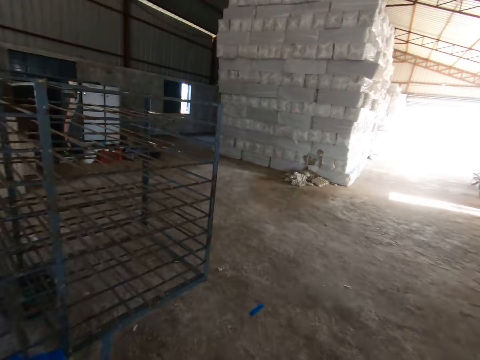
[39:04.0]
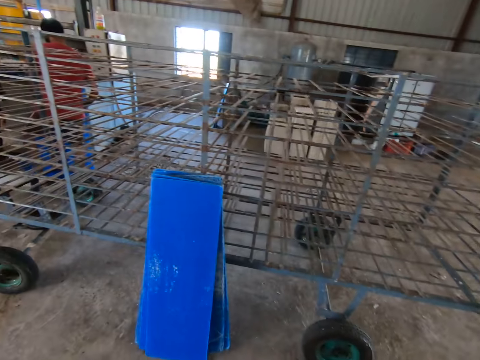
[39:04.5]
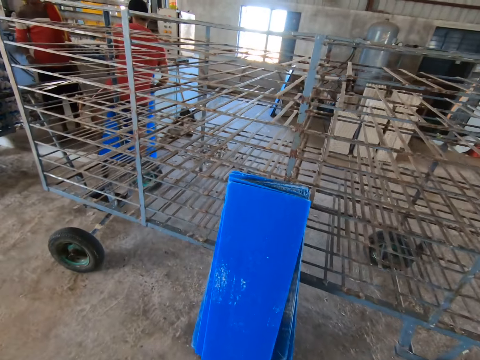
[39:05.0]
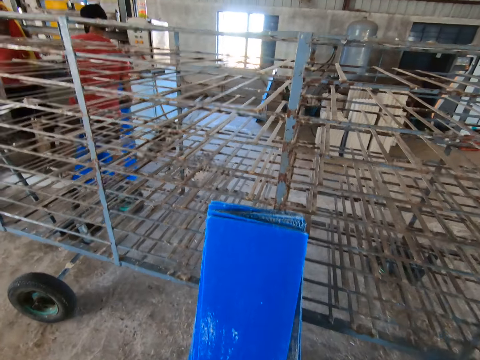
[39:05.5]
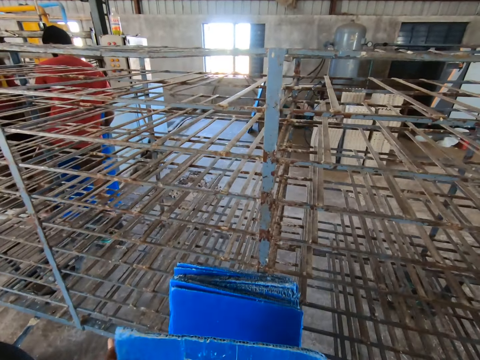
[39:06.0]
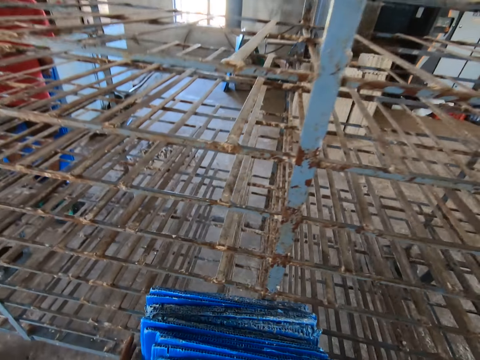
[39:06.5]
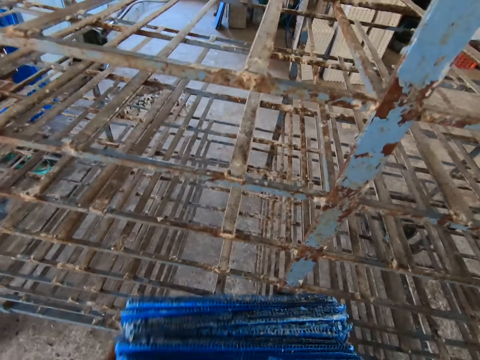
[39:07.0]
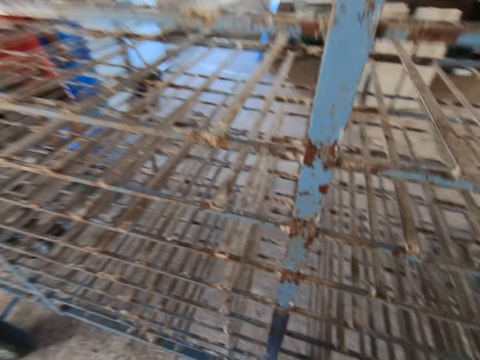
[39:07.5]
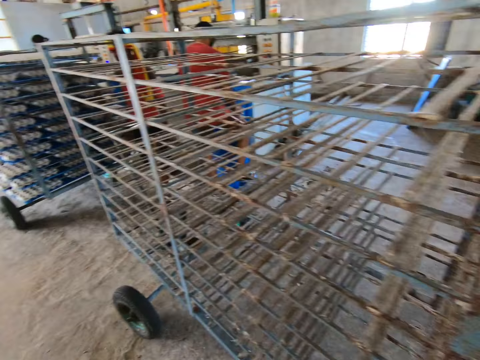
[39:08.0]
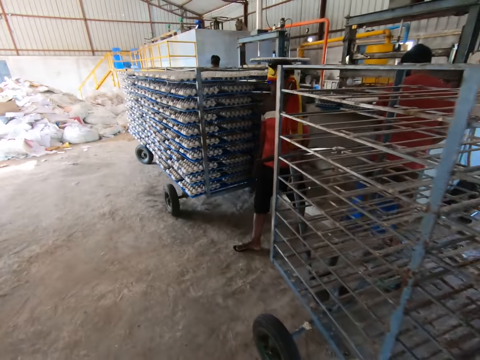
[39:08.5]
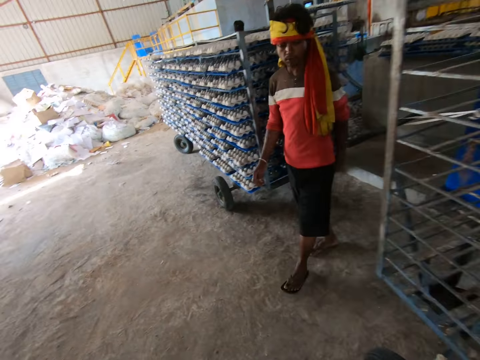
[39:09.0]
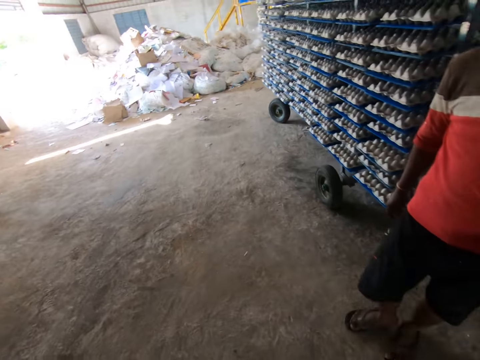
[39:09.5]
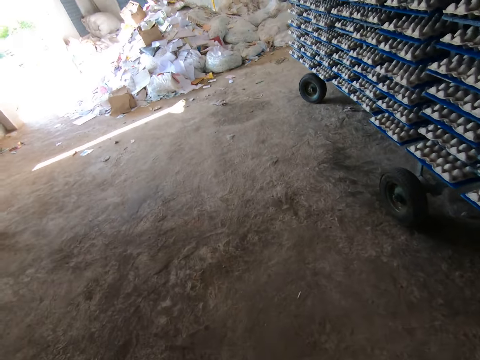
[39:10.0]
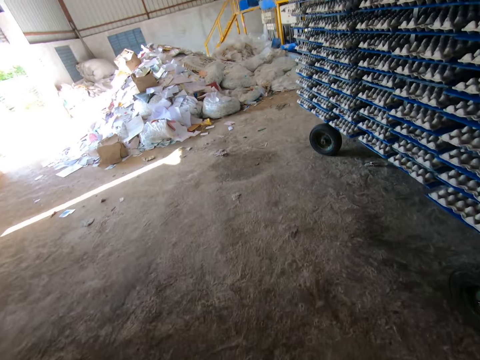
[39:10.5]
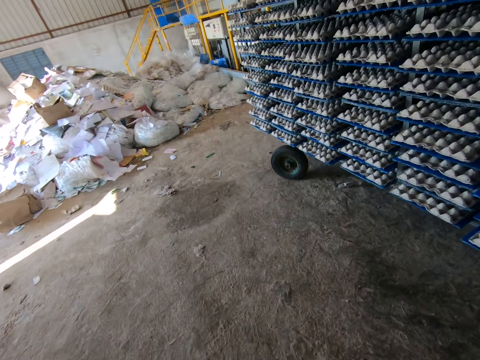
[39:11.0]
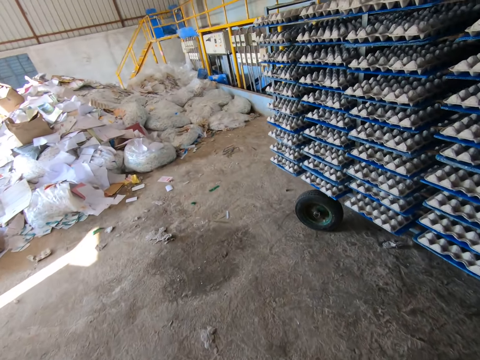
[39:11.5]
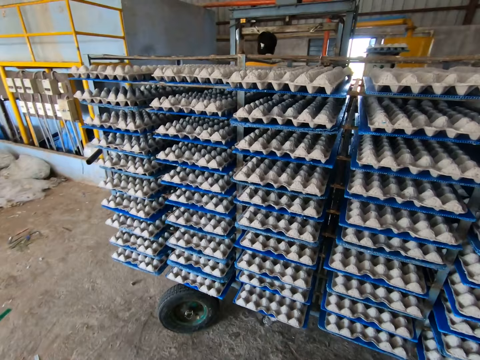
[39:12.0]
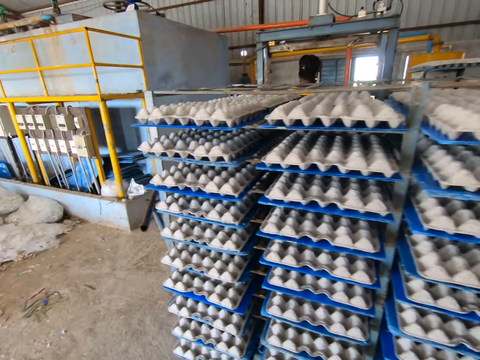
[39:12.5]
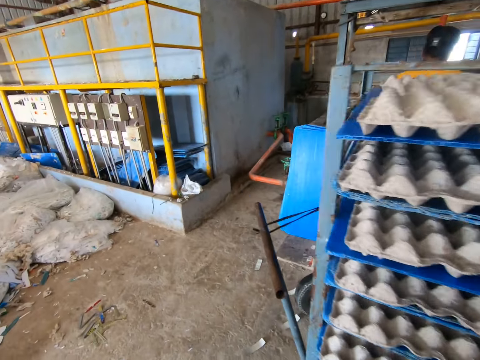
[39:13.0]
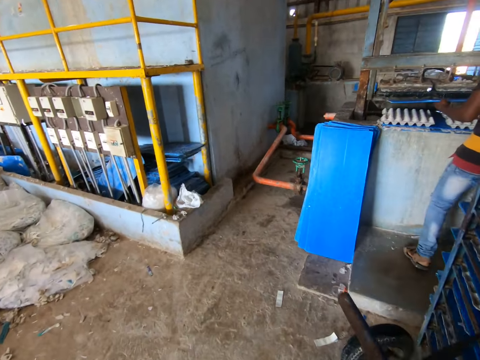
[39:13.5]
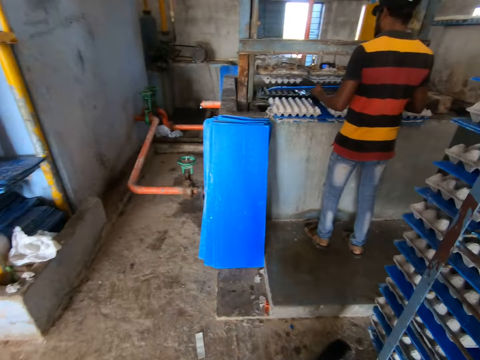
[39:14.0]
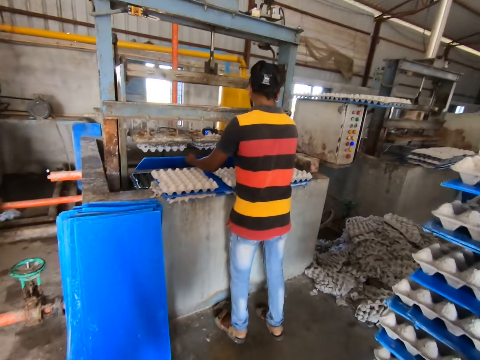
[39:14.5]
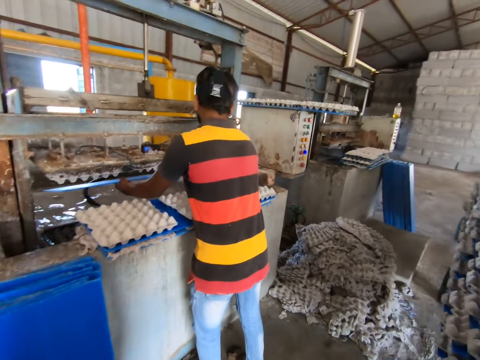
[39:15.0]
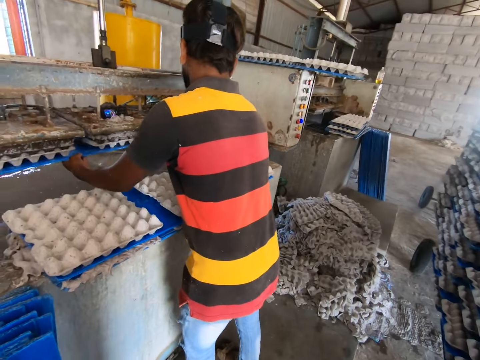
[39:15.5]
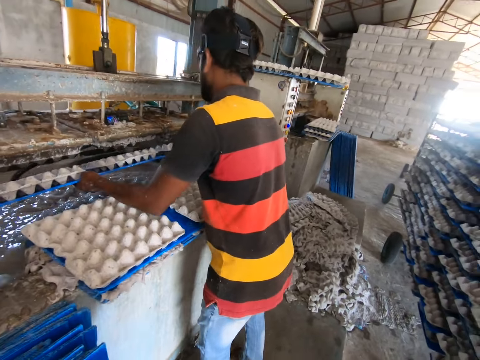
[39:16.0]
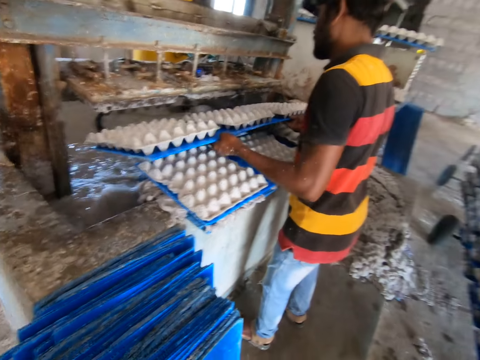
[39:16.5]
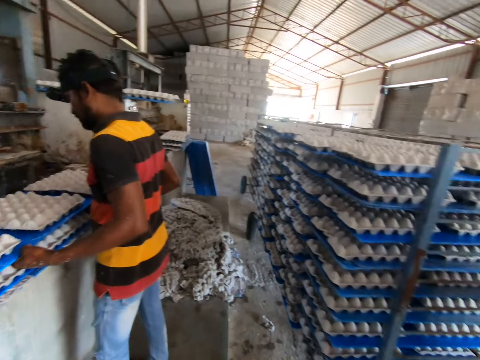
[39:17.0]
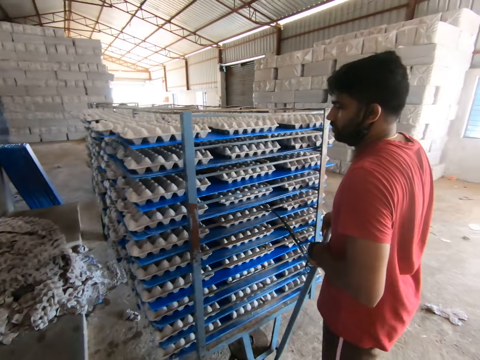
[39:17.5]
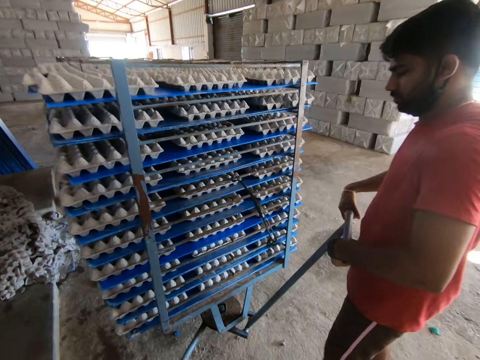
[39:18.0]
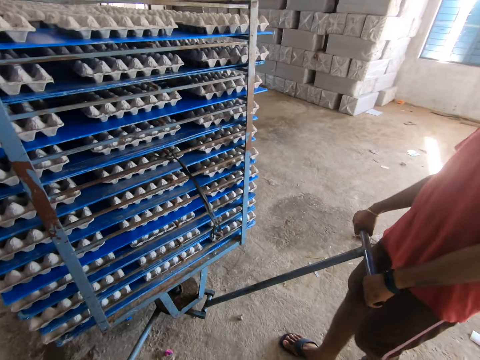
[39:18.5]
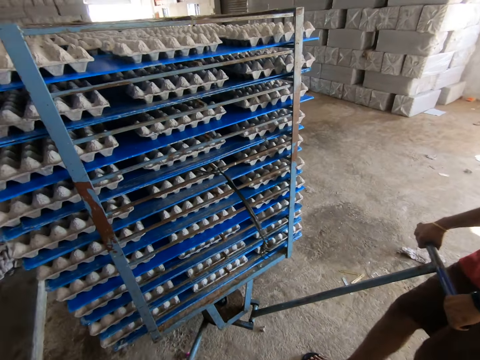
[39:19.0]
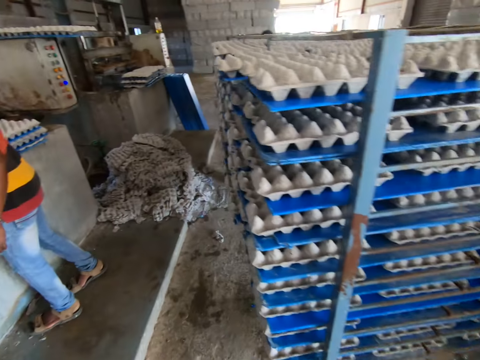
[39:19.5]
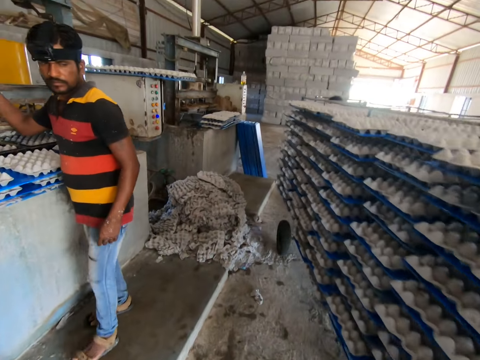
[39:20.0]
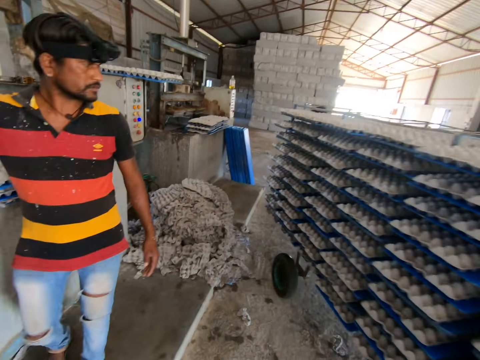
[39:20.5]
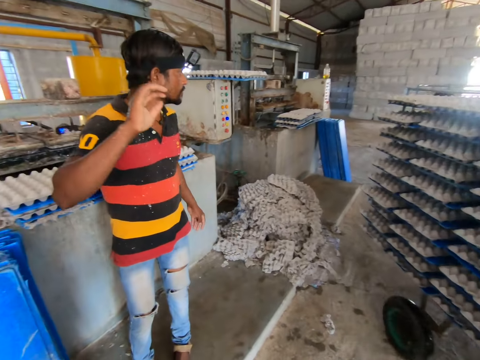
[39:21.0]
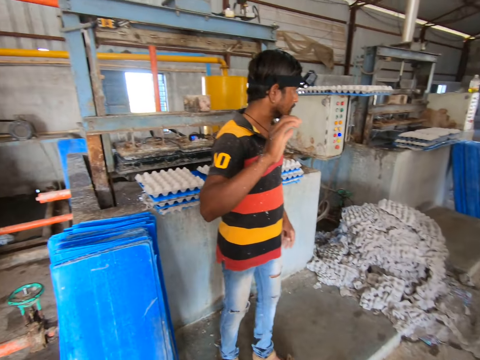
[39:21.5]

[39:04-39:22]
The camera wearer leans the plastic sheet or board in his hands against the trolley. He carries the plastic sheets from the trolley with both hands. He picks up the boards. He walks towards the wall. He puts the boards down. The man removes a plastic sheet with egg crates from the pulp molding machine with both hands and drops the plastic sheet with egg crates in his hands on the wall. Another man moves the trolley outside the factory.

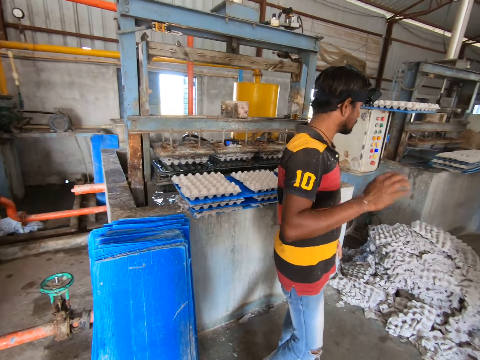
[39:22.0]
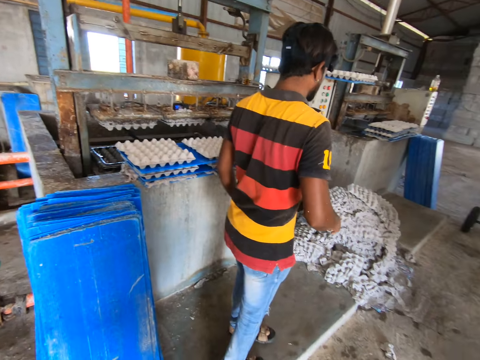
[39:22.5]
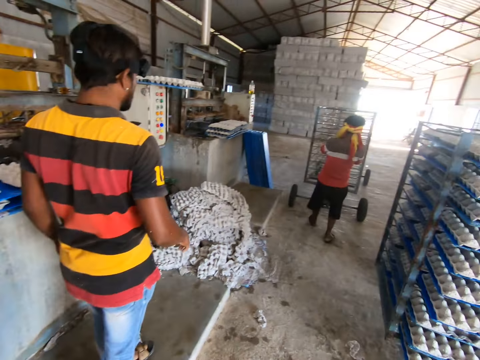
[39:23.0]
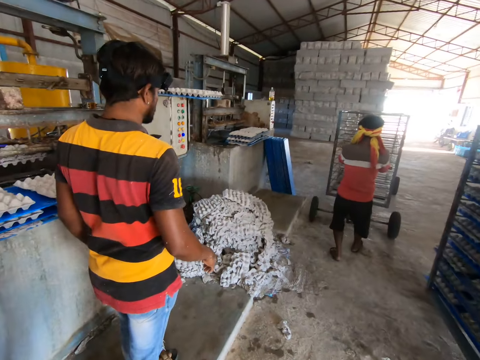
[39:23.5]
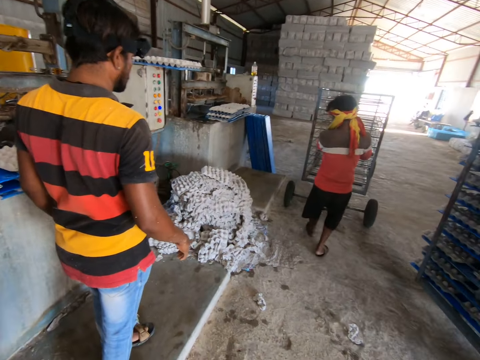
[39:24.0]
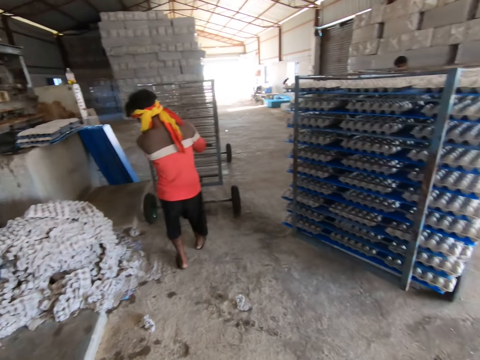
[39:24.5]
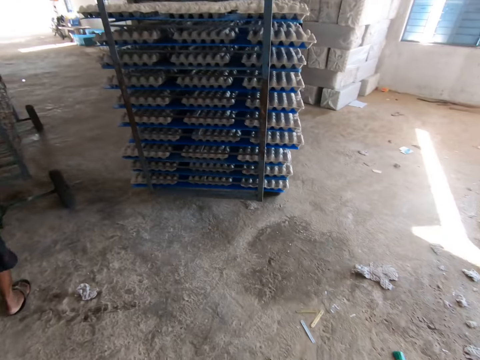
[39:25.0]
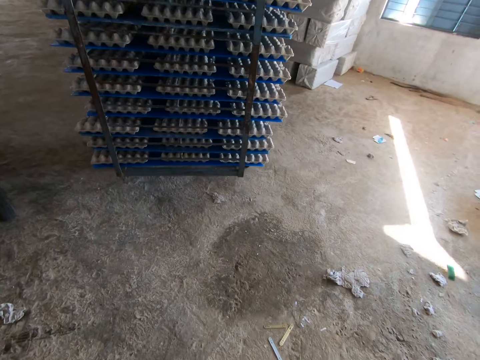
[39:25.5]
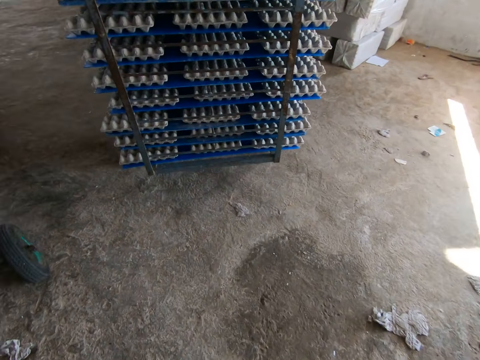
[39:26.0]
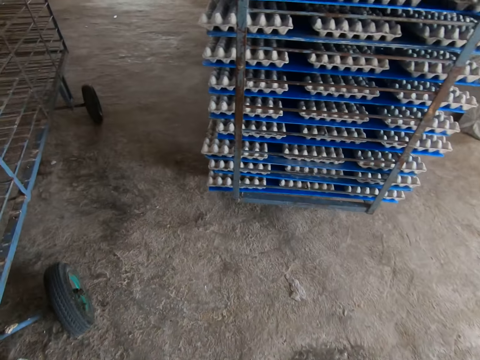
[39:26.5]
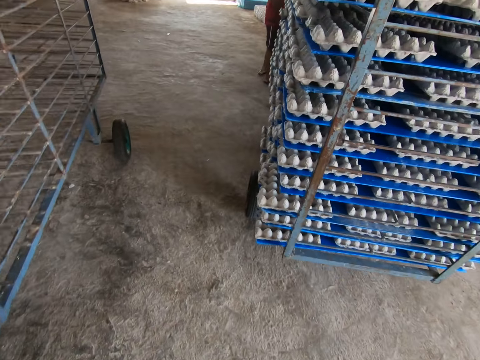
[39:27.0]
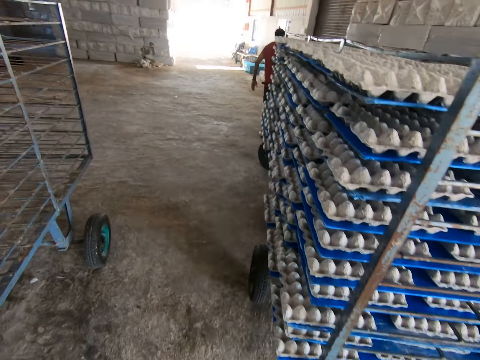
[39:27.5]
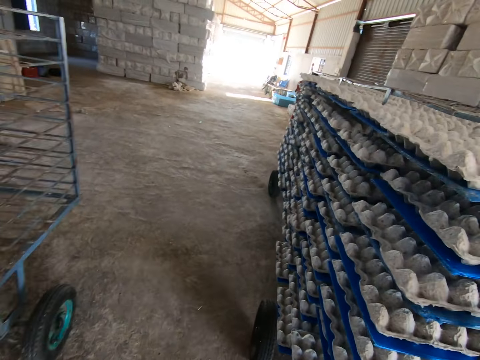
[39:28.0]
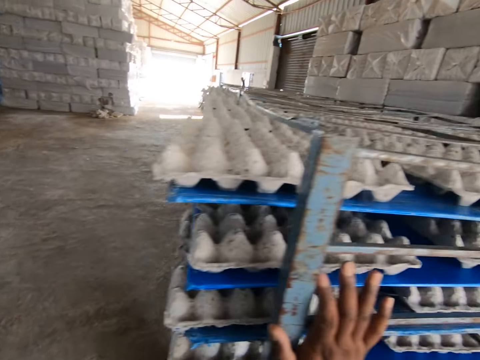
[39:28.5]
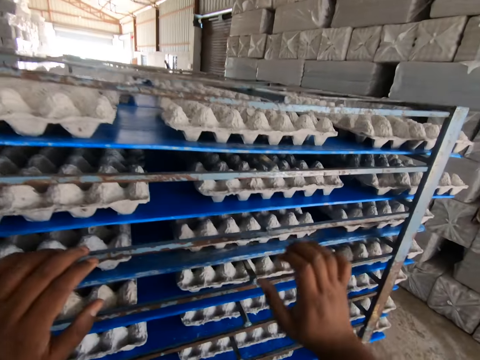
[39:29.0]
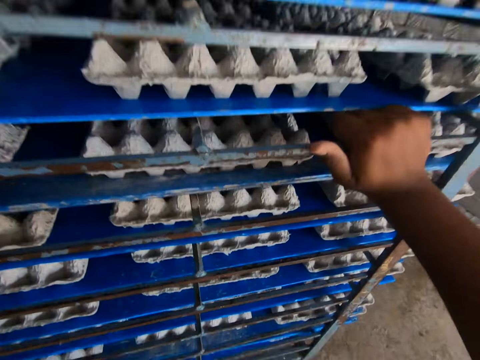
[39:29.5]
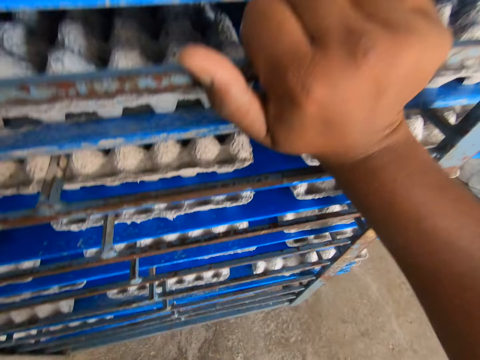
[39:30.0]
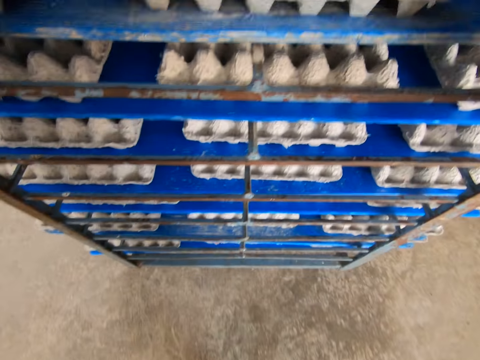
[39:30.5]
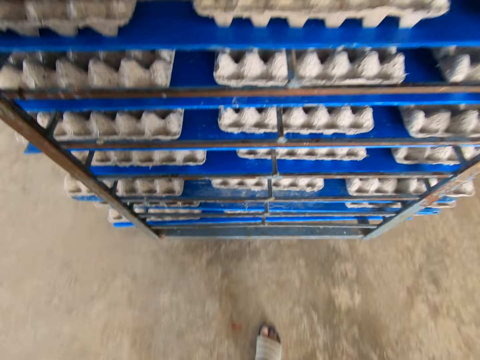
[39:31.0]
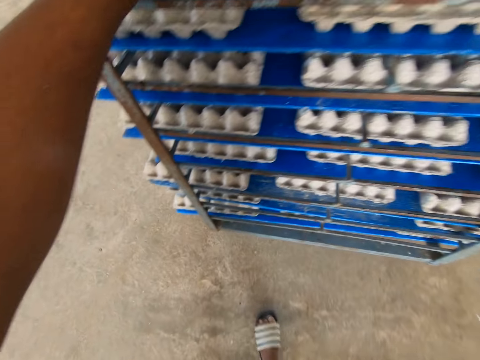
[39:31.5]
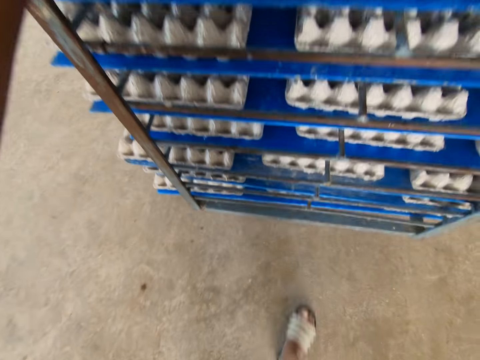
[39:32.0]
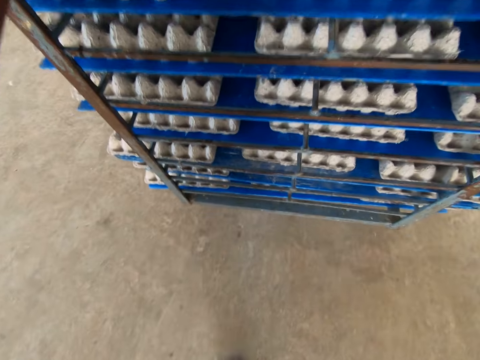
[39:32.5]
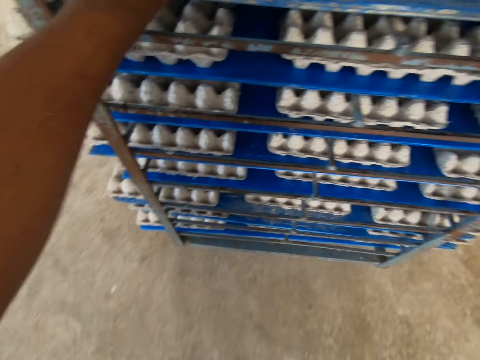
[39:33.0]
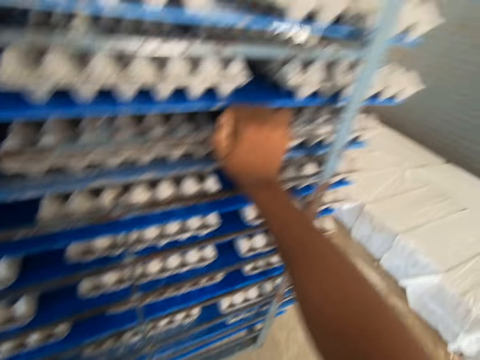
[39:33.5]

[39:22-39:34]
A man moves a trolley towards another man. The camera wearer walks to the shelf. They push the shelf. They move the trolley outside the factory.
